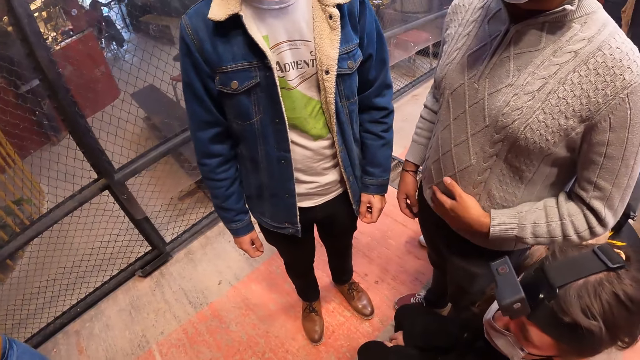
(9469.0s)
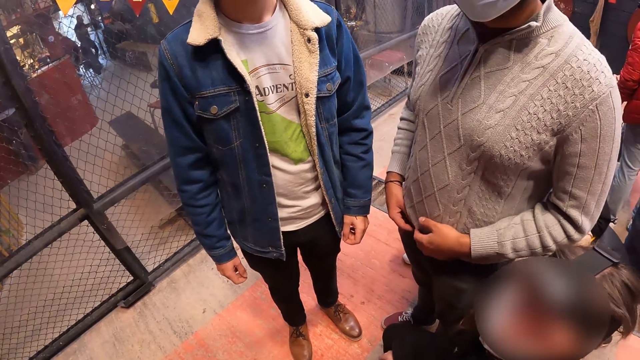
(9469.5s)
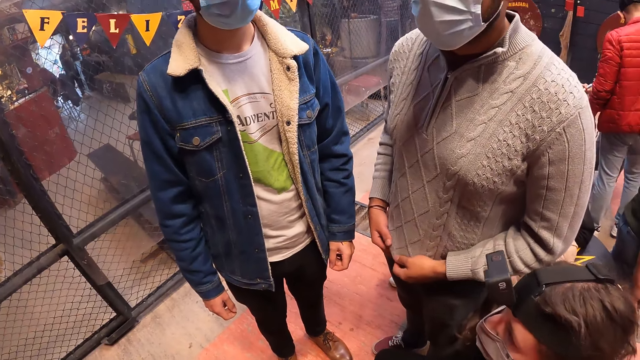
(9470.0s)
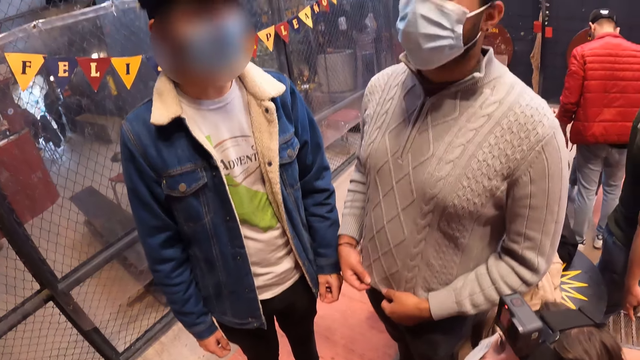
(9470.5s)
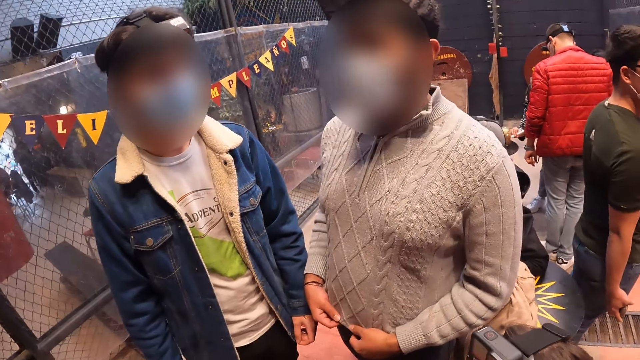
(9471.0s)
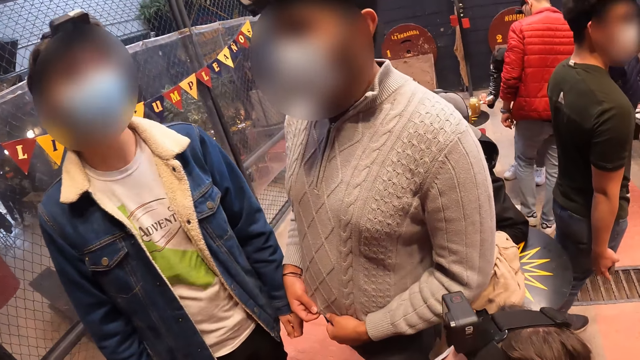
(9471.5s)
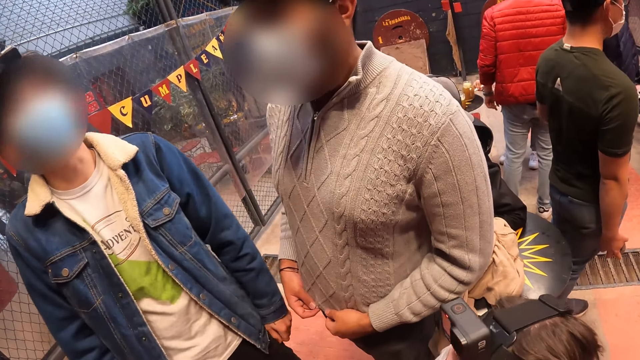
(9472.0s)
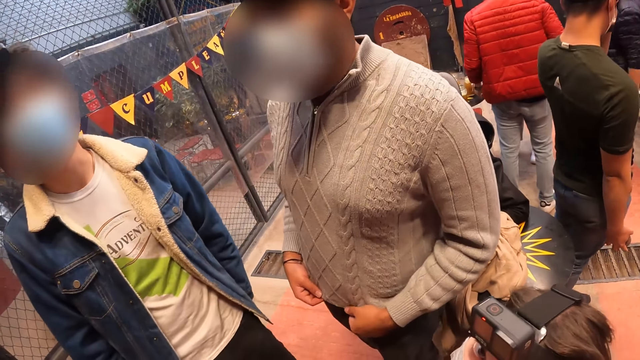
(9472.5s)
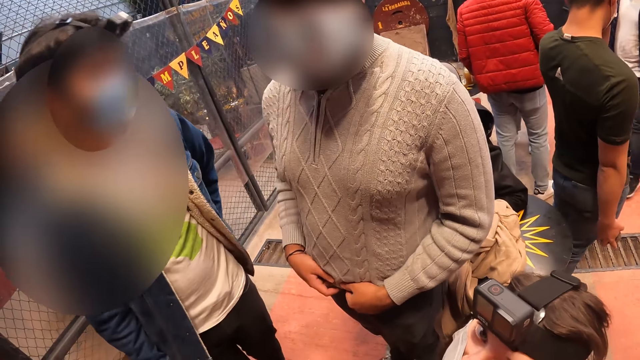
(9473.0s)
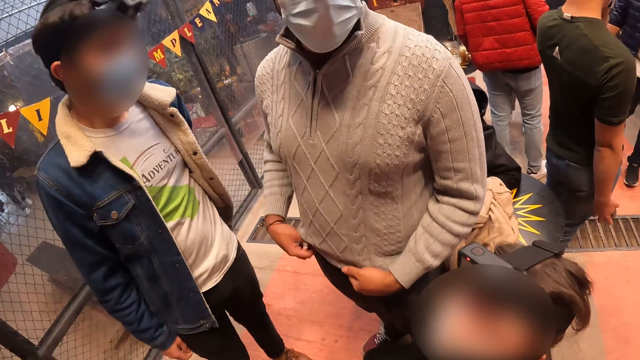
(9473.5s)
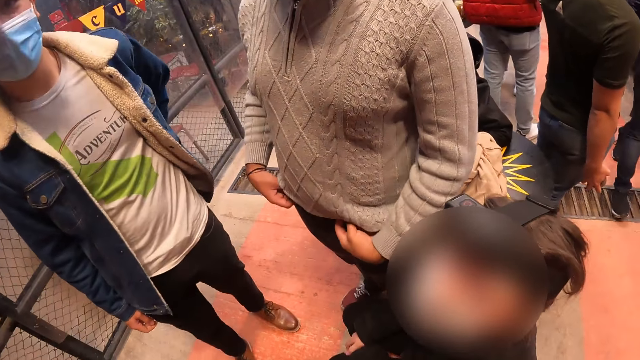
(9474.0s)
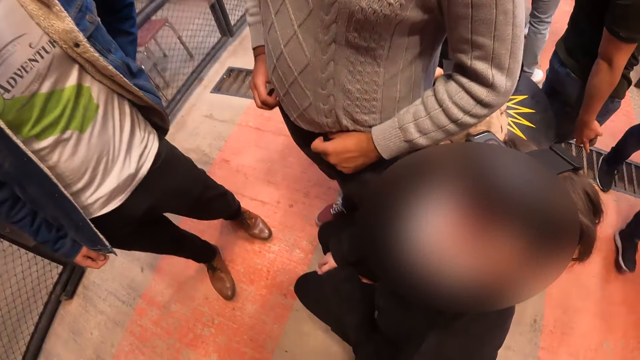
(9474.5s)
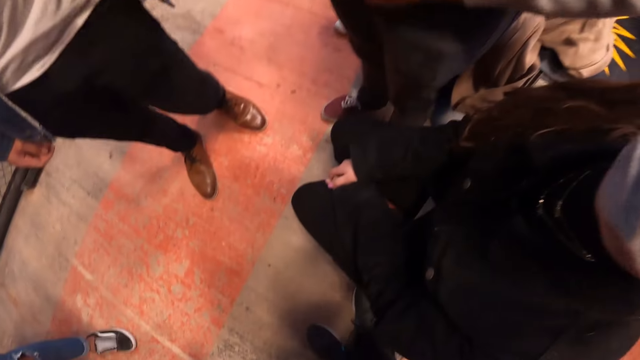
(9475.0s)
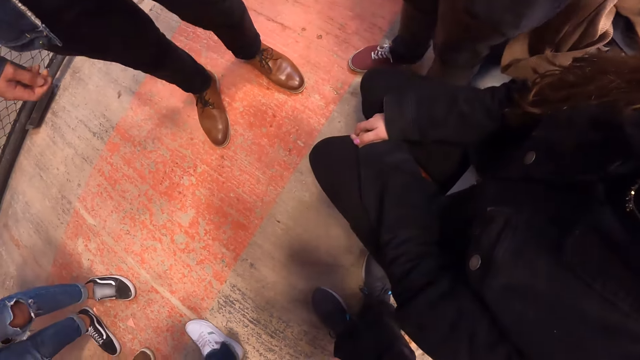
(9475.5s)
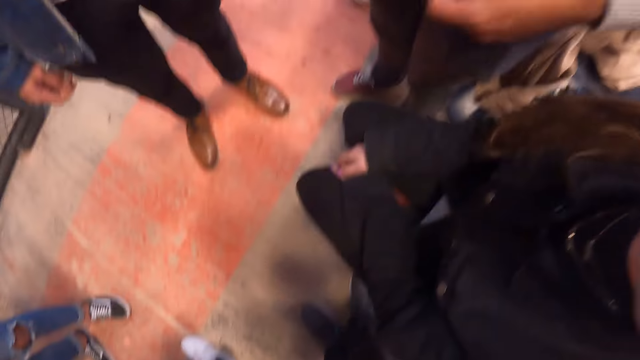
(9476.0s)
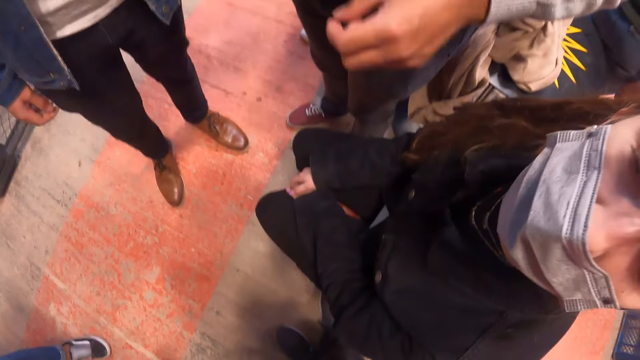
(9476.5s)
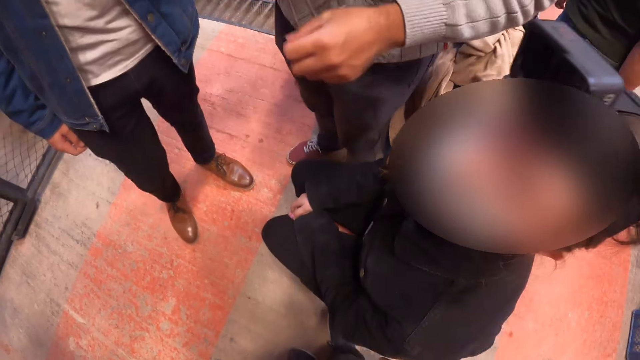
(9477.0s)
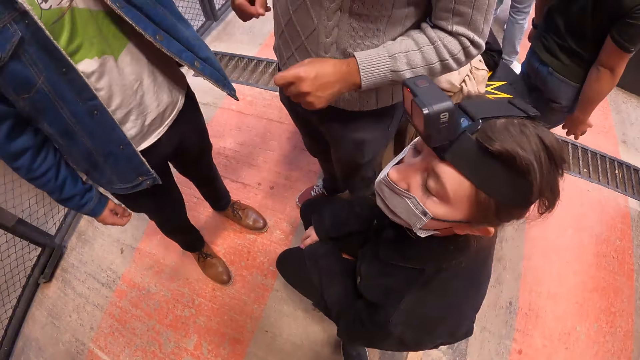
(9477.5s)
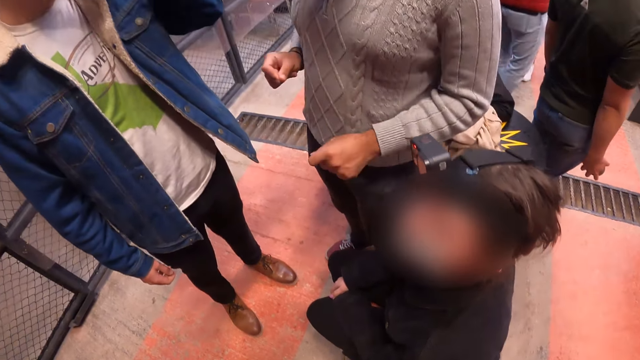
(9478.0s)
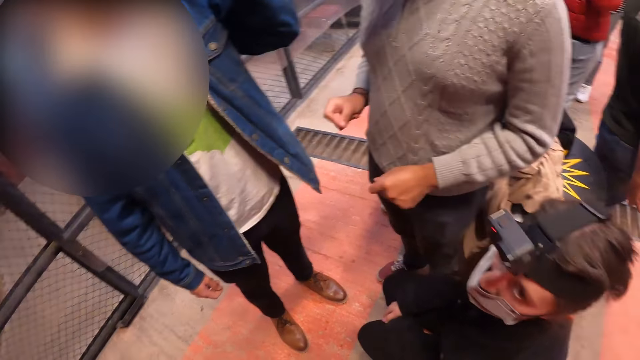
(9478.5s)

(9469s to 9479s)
The camera wearer looks at the floor.

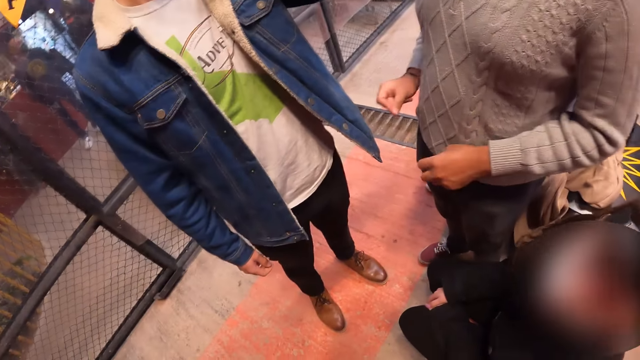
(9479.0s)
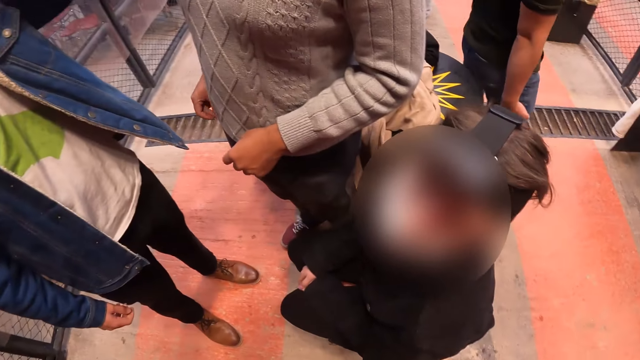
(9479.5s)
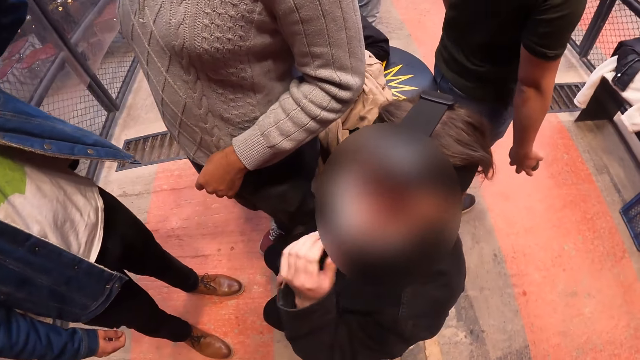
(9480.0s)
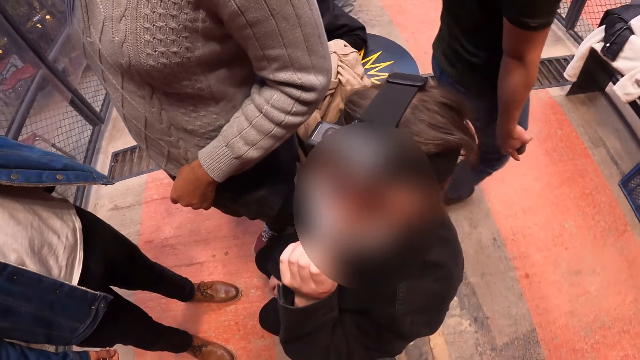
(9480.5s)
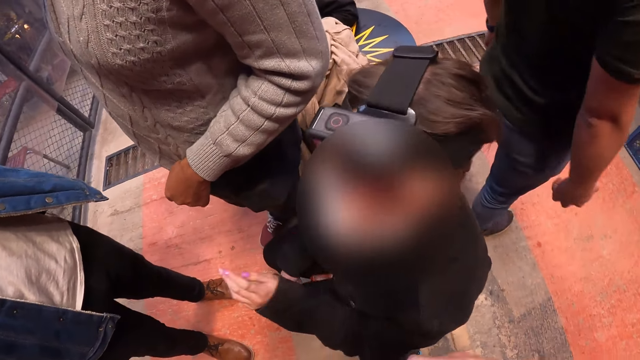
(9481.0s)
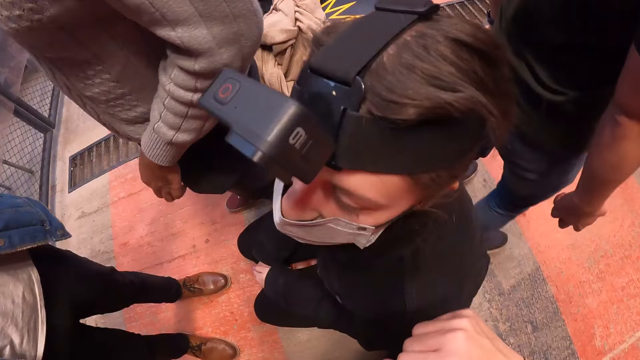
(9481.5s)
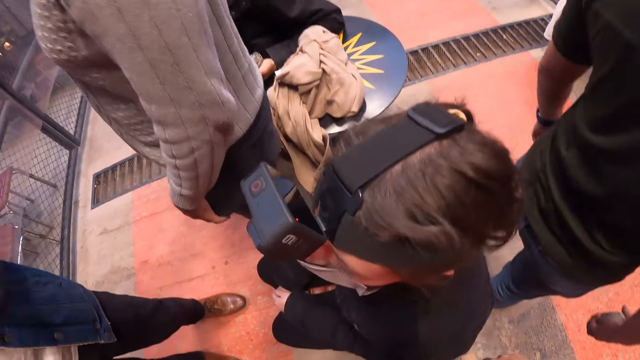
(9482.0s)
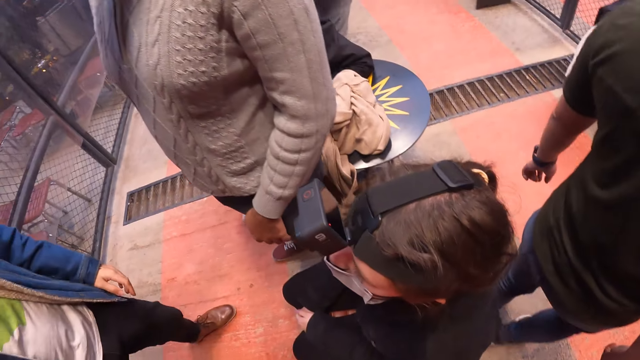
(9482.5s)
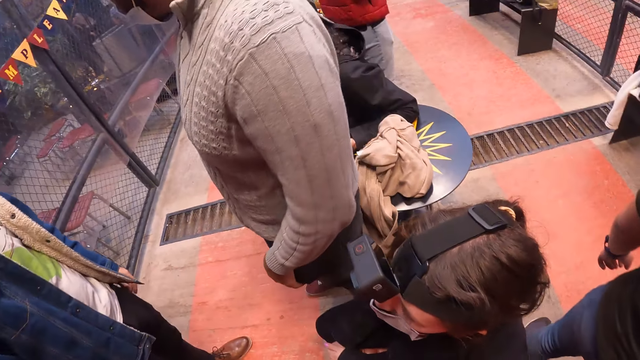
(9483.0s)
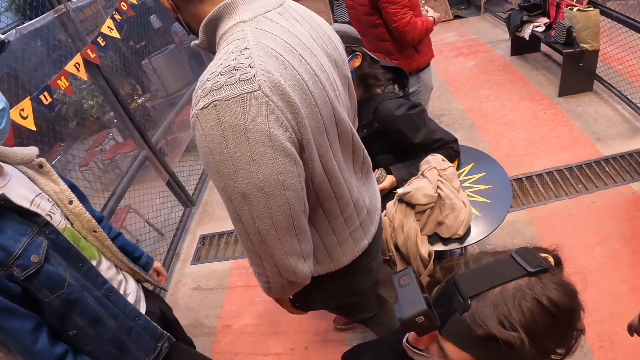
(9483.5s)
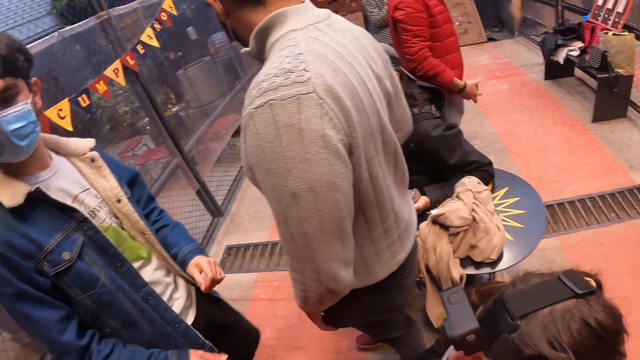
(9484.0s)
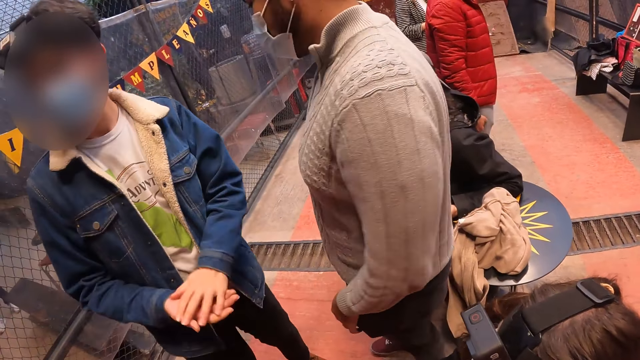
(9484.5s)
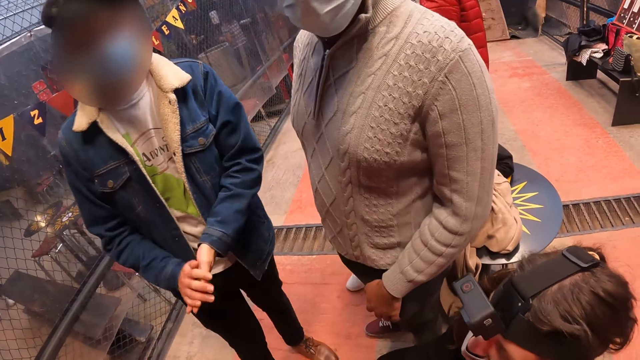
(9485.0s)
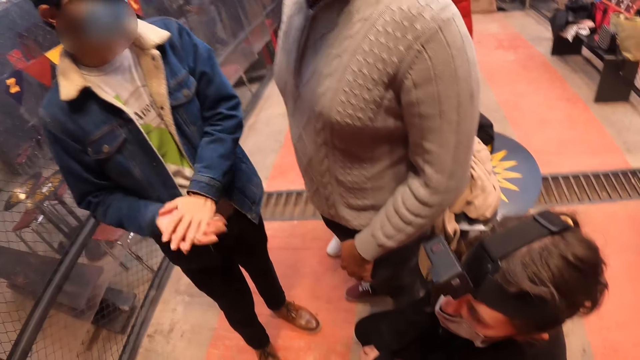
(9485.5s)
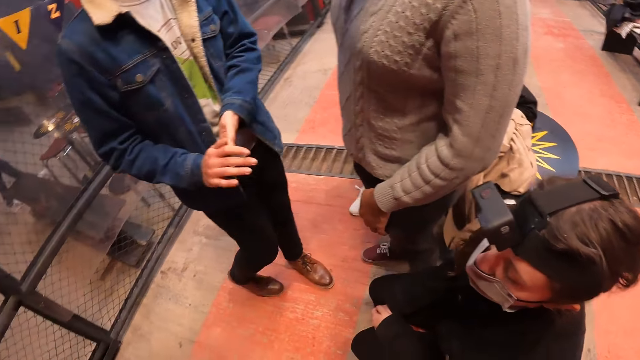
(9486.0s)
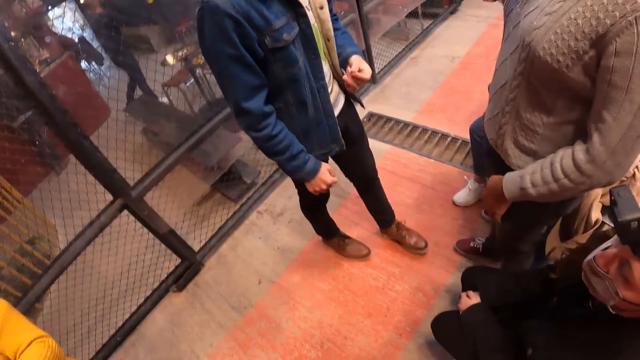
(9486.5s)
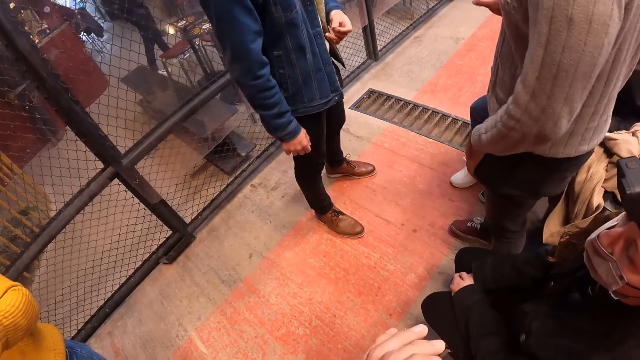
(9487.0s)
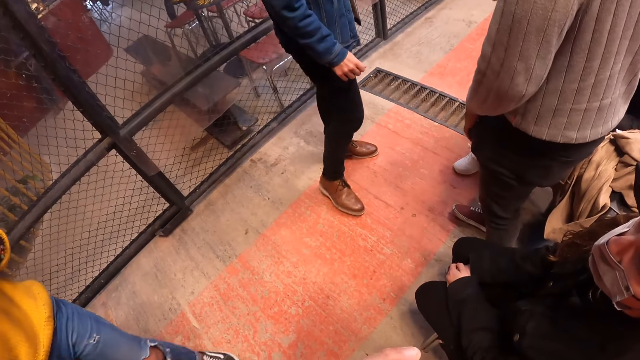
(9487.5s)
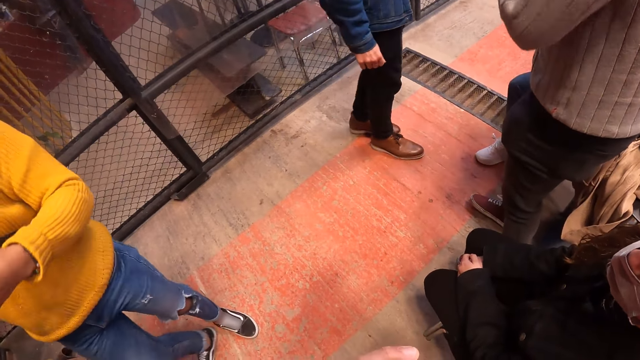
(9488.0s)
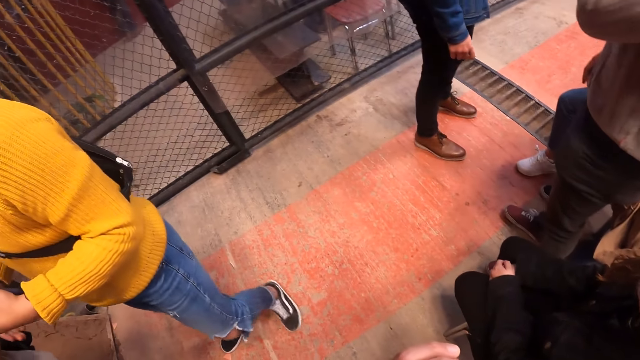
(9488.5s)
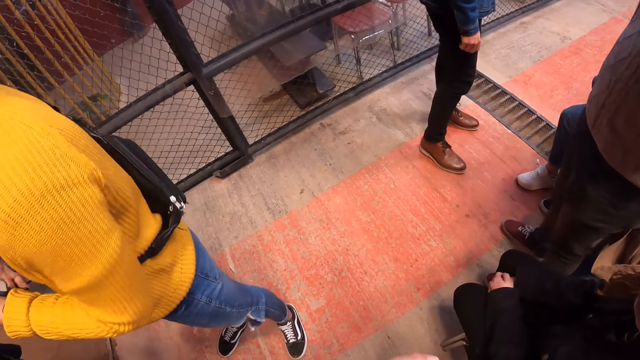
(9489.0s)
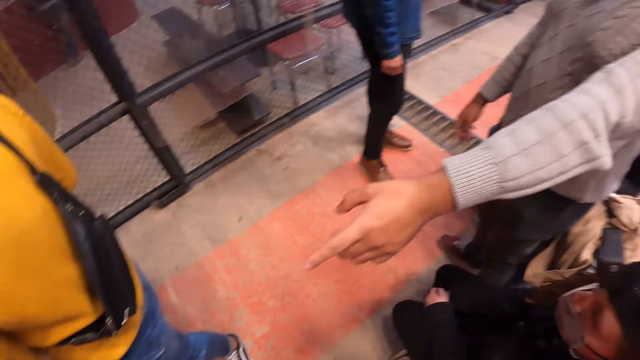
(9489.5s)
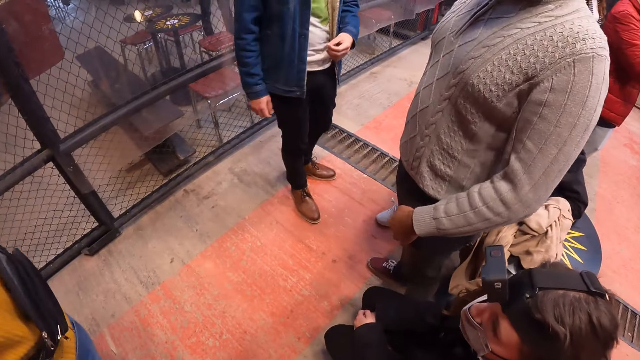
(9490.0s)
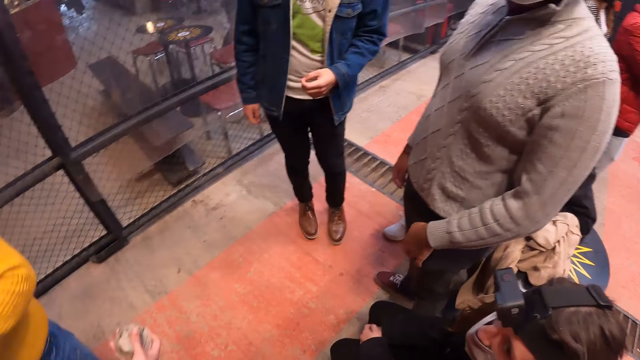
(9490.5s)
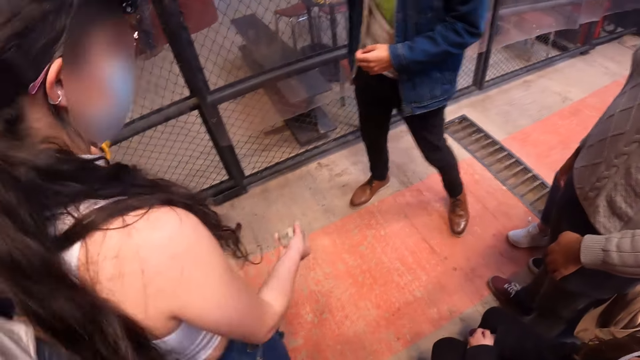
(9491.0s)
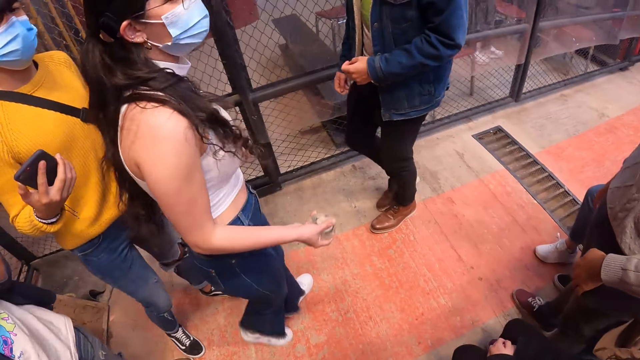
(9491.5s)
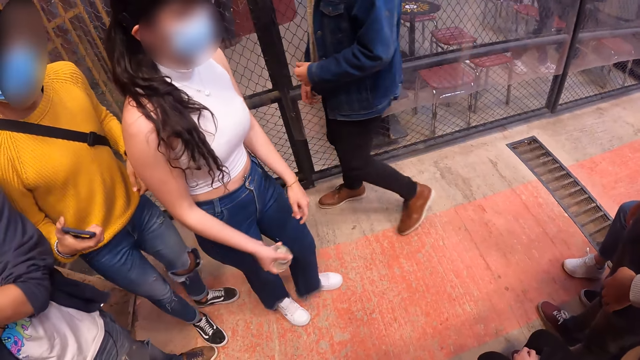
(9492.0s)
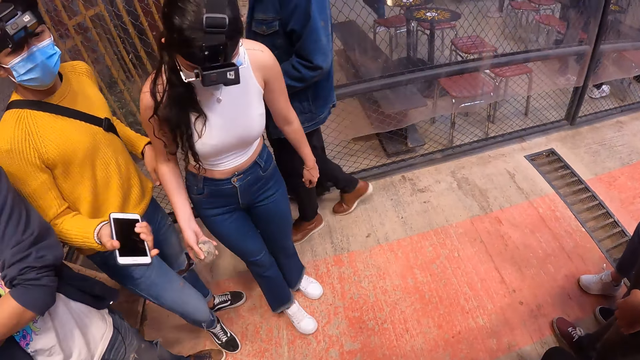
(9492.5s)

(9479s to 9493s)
A woman adjusts a facemask on her face with her left hand. The camera wearer looks around. She folds her hand. A man holds a phone with his right hand.
